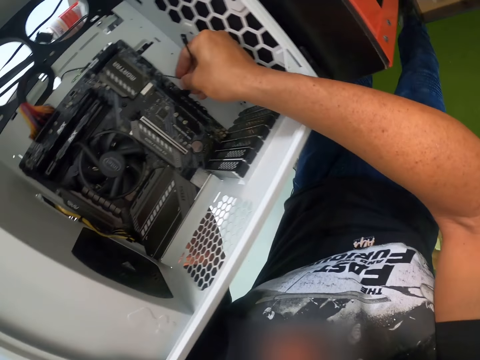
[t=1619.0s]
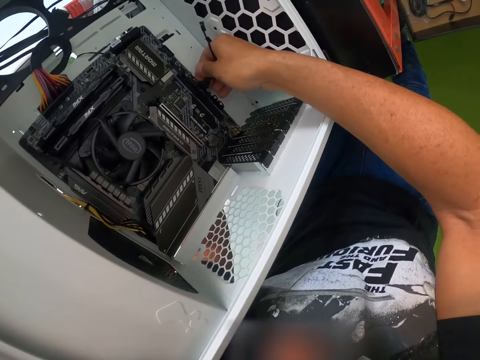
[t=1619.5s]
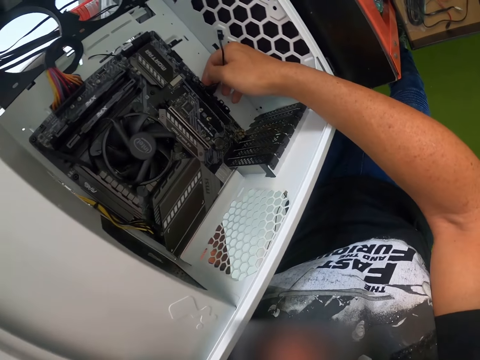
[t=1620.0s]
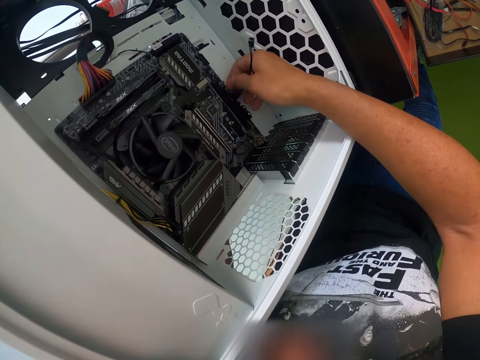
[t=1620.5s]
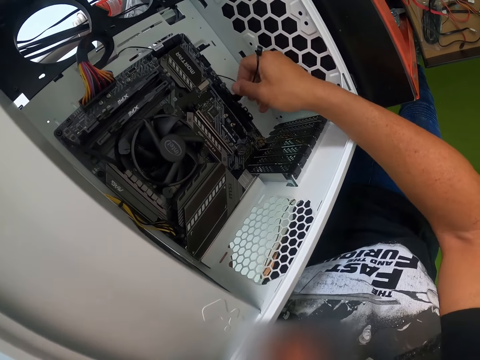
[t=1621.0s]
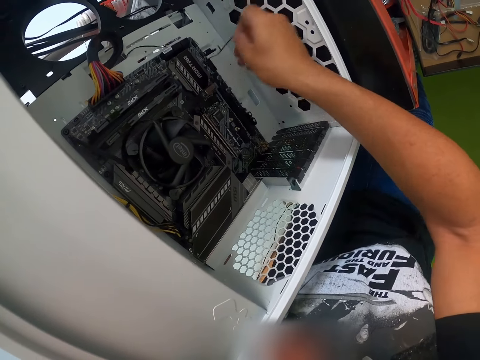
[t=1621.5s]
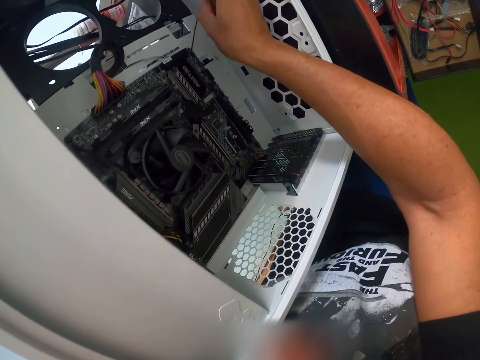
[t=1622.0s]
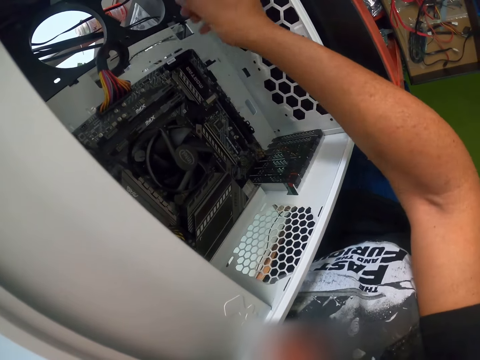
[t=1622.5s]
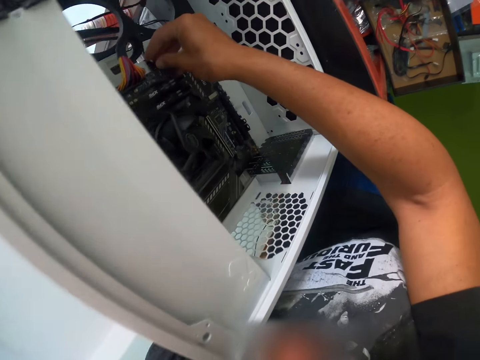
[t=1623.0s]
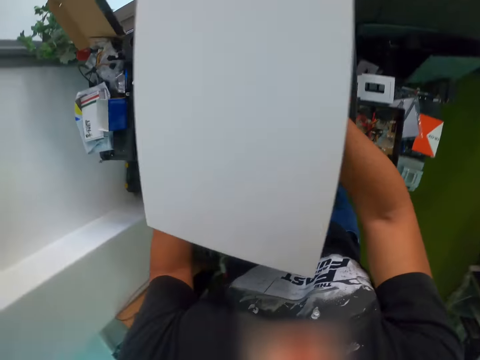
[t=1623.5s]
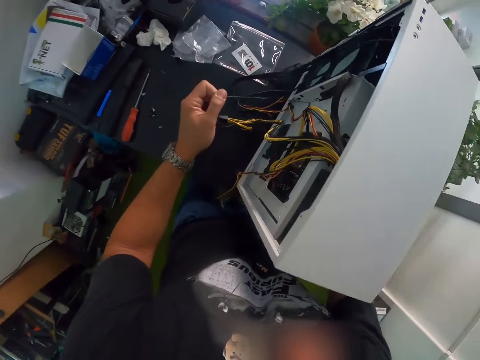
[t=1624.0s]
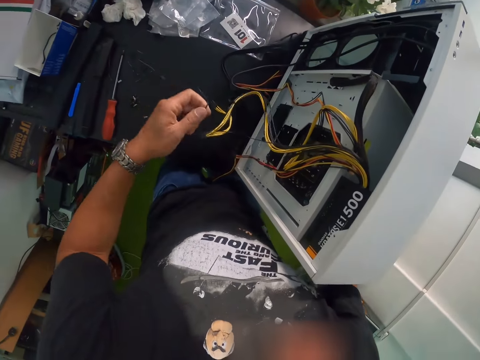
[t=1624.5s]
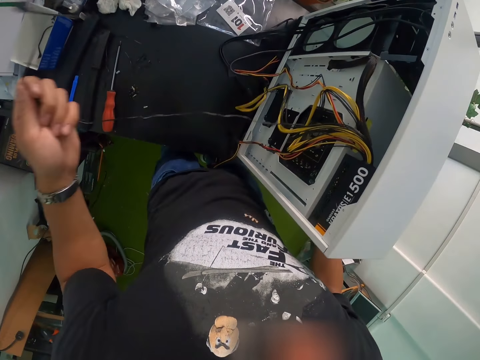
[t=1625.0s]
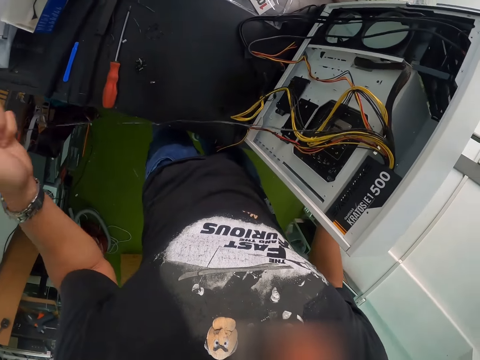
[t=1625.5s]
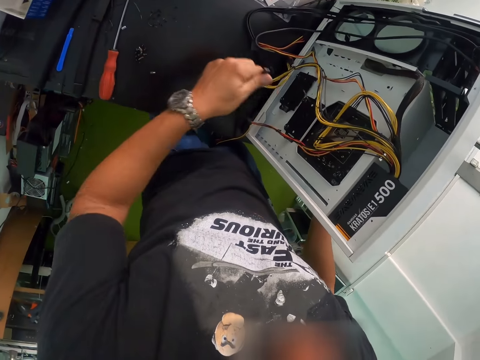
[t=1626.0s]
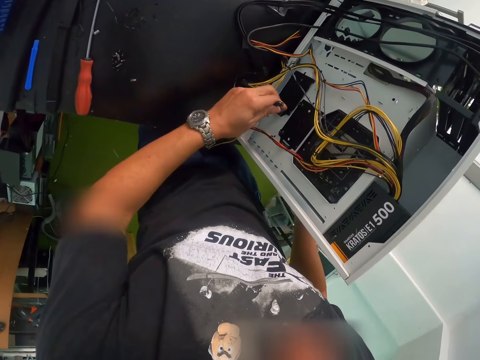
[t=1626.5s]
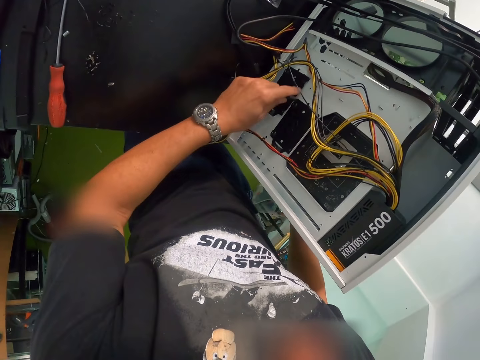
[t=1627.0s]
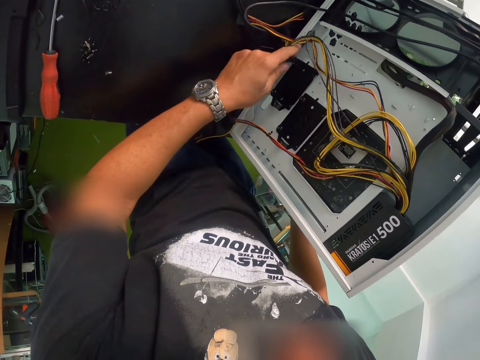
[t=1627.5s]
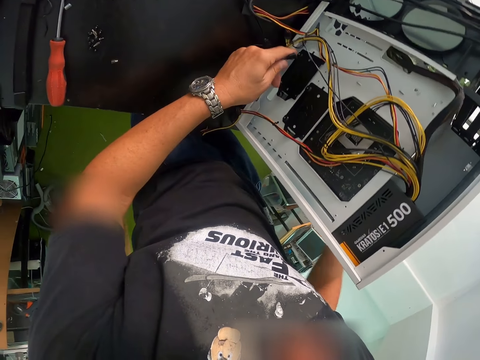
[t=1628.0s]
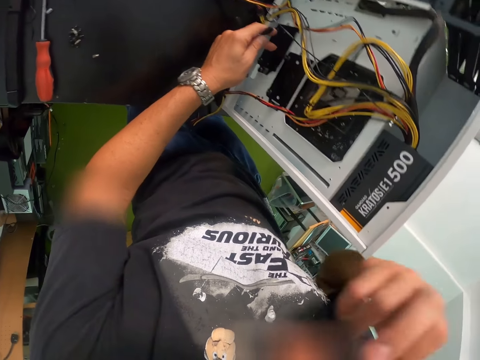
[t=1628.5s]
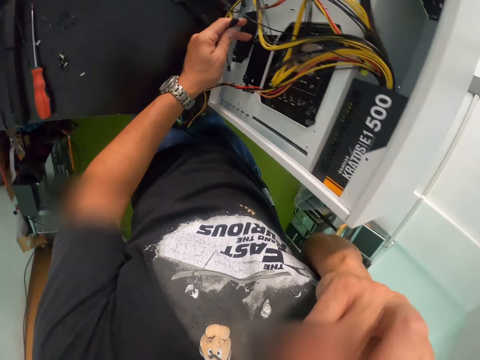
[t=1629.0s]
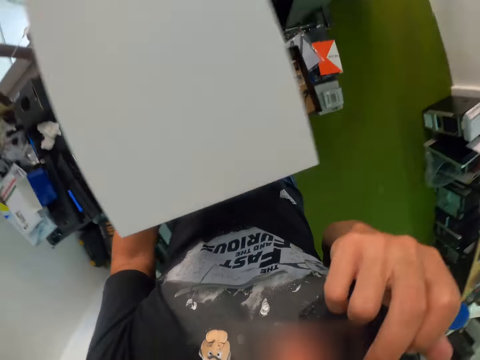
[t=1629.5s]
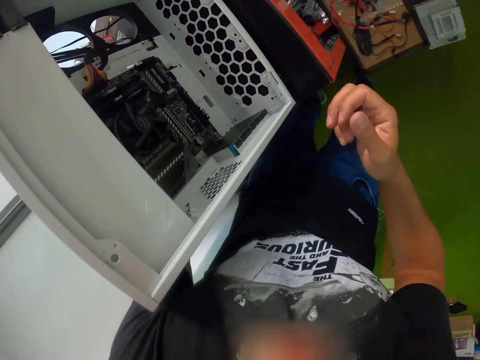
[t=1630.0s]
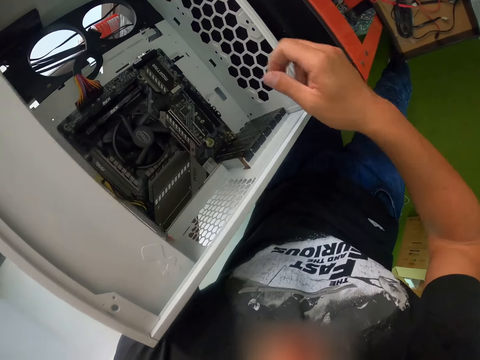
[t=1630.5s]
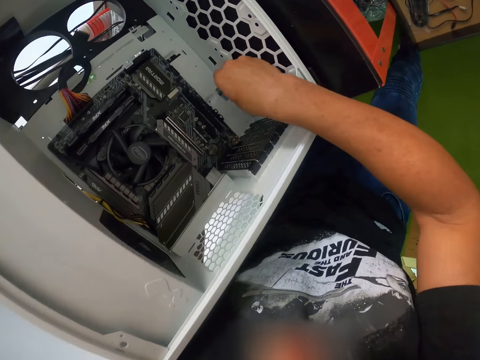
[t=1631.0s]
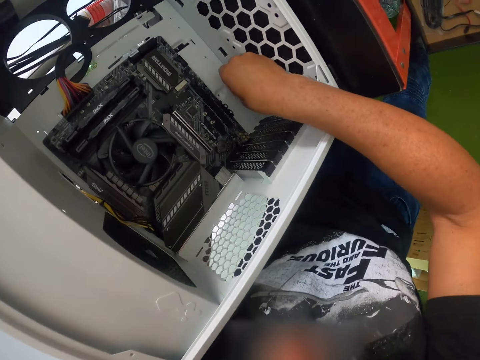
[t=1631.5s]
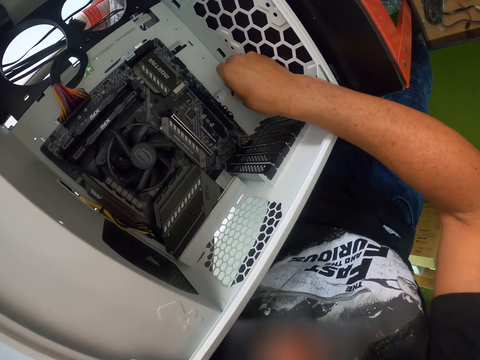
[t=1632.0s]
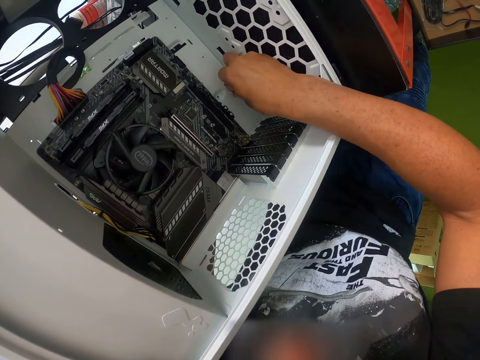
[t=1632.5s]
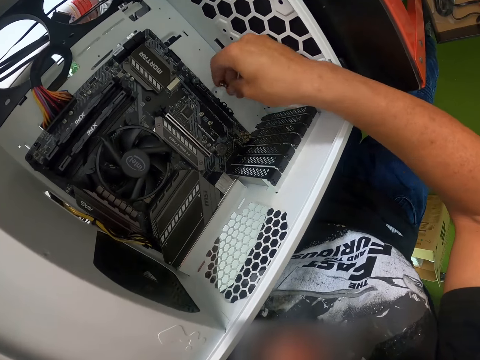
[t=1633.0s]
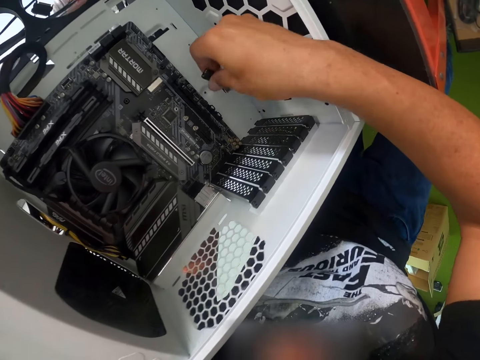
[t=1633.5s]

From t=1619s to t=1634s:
The camera wearer removes the plug from the socket with his right hand. He pulls the cables through the CPU. He pulls the plug from the system unit with his left hand. He holds the cables with his left hand. He passes the cables through the CPU. He touches his face with his right hand. He pulls the plug from the system unit with his right hand.

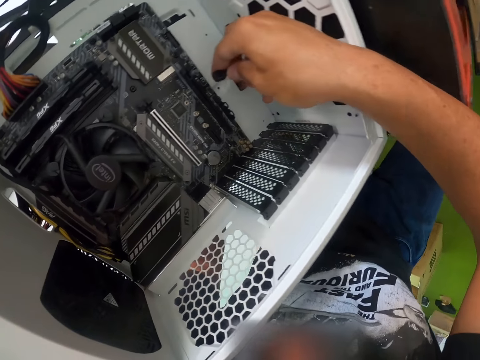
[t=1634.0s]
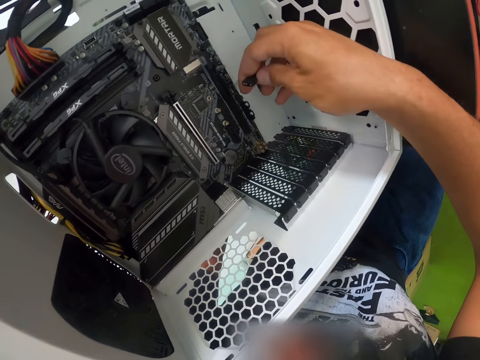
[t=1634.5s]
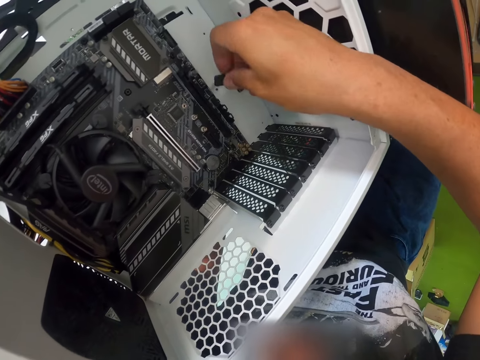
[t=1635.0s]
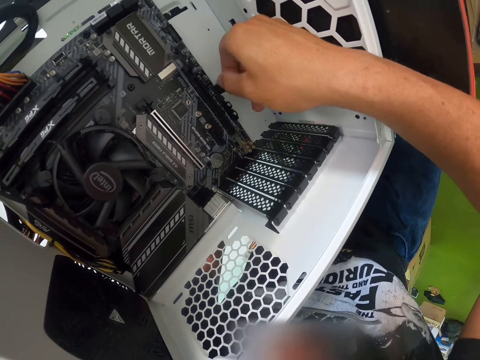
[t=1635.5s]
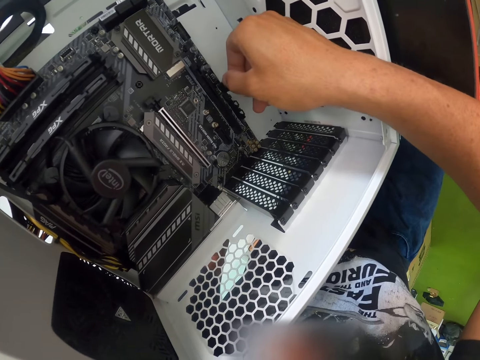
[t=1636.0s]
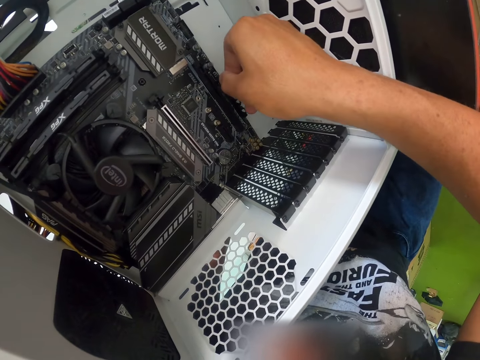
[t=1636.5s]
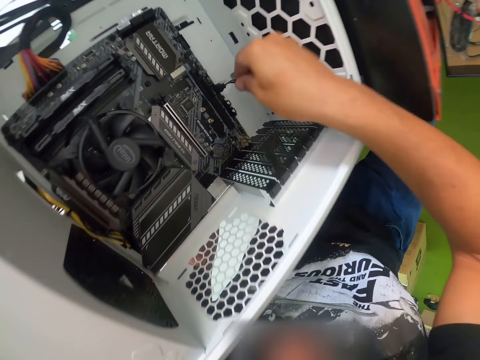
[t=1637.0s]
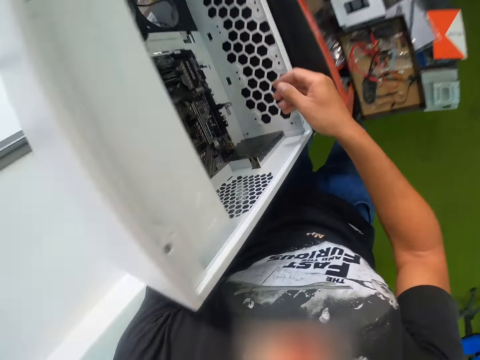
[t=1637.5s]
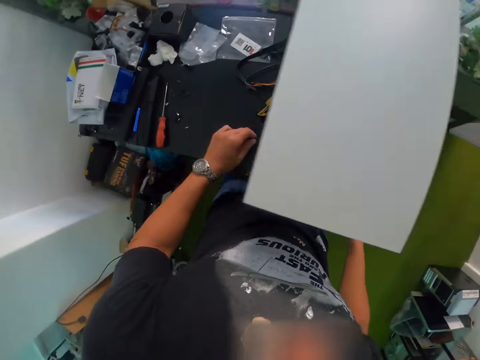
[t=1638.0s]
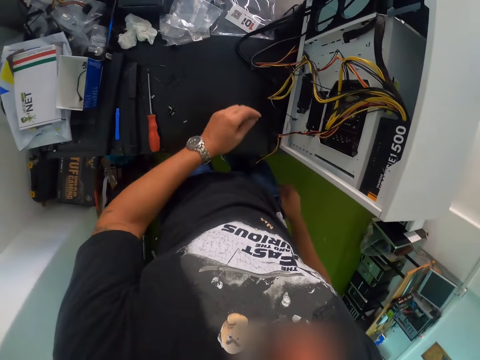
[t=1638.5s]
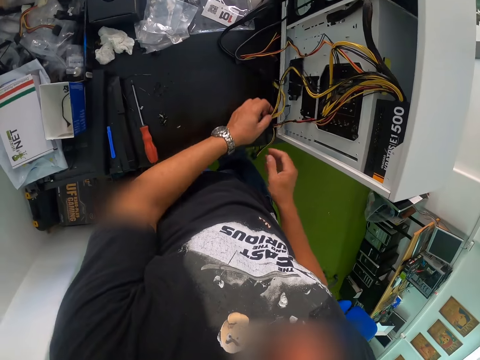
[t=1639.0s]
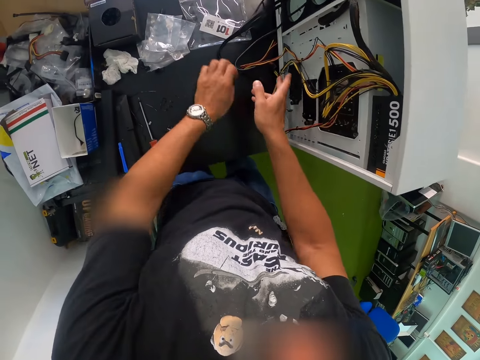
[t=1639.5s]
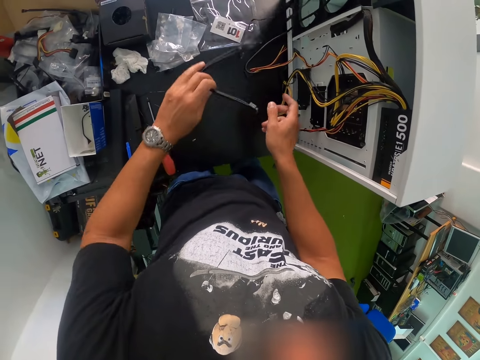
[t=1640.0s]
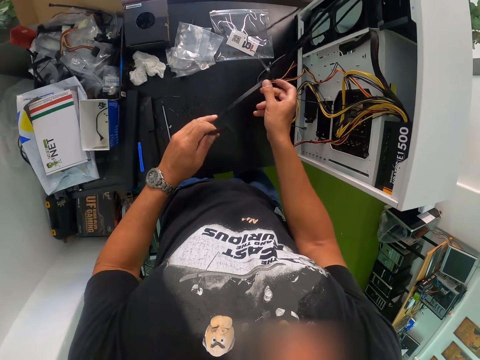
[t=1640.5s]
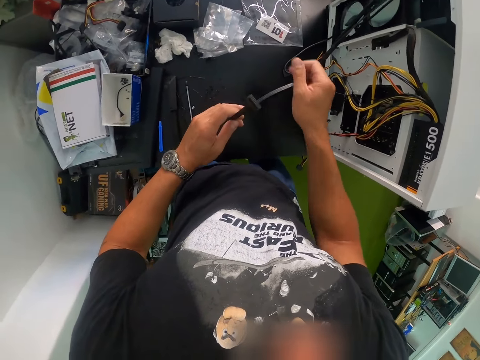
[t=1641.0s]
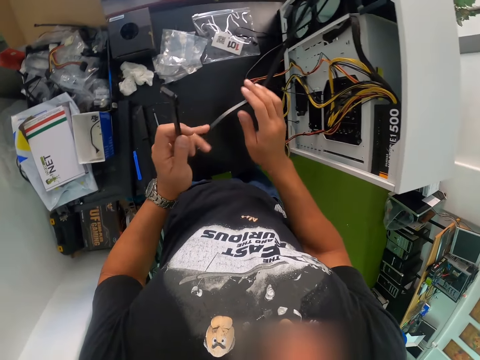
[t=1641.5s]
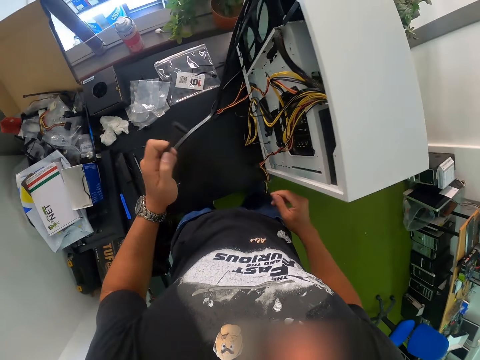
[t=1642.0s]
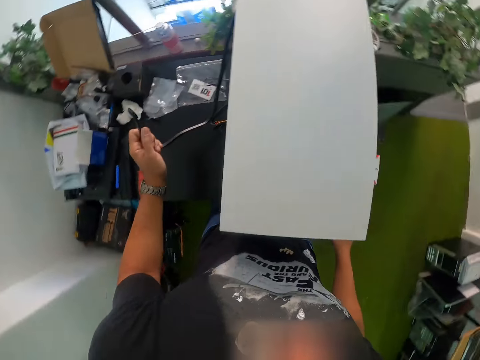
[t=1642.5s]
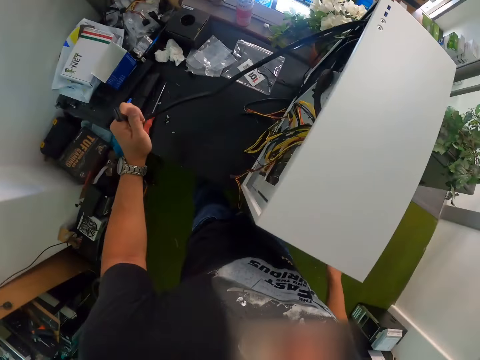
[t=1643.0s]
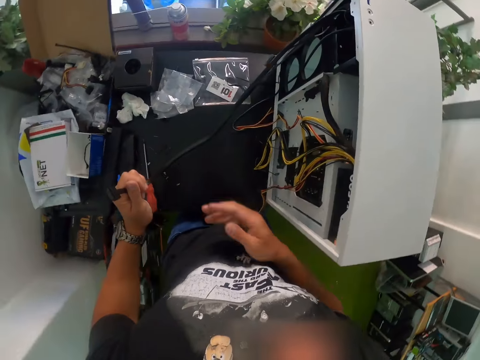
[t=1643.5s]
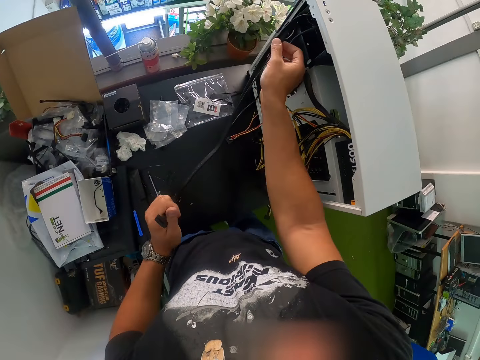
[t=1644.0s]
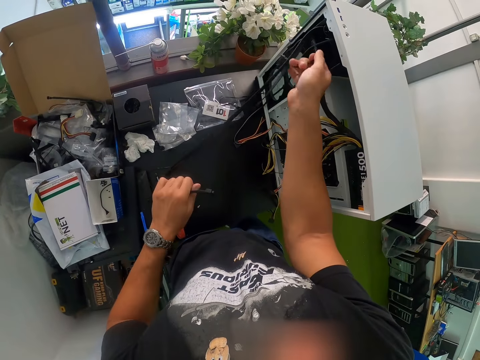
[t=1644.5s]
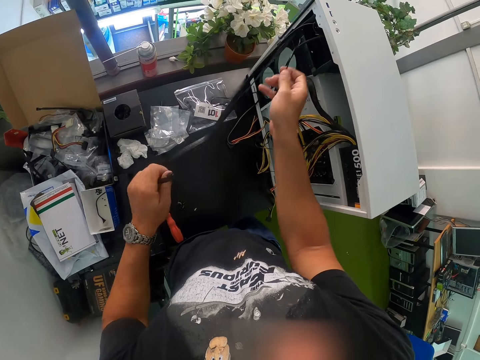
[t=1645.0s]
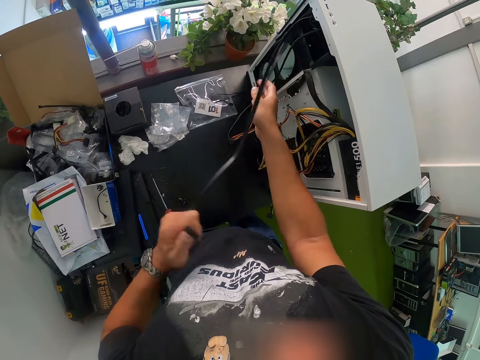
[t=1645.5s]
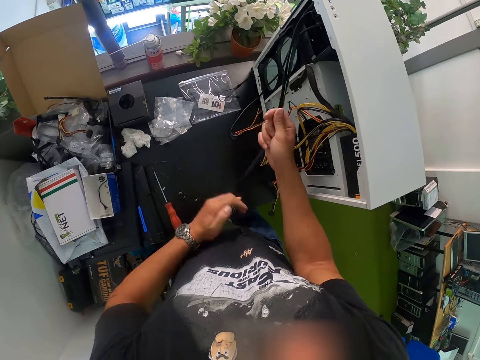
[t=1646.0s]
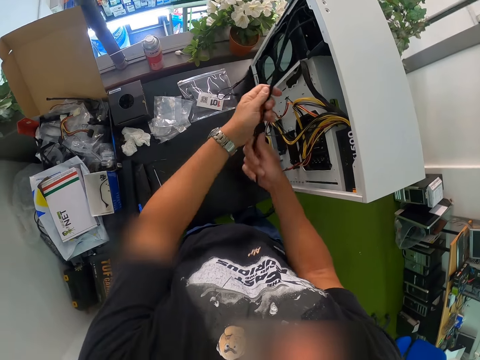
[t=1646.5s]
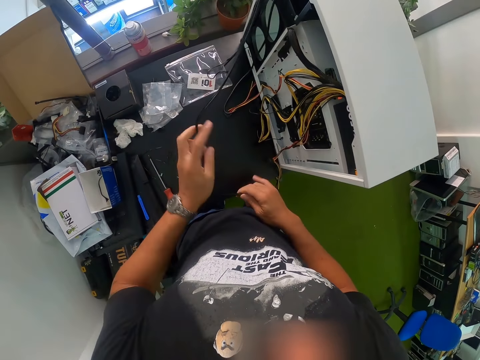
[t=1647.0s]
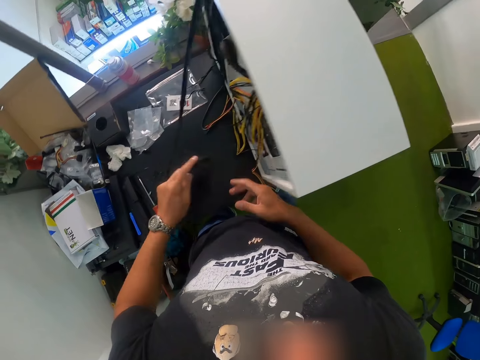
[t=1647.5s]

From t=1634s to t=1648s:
The camera wearer fixes the plug into the socket in the system unit with his right hand. He pulls a cord from the system unit with both hands. He holds the cord with his left hand. He holds a wire on the system unit with his right hand. He pulls the cord with both hands.
